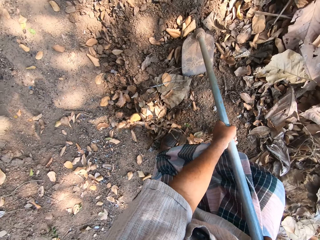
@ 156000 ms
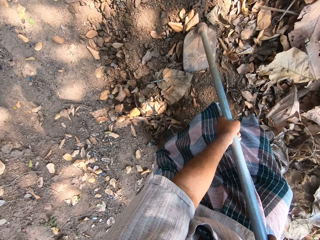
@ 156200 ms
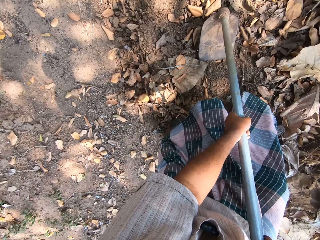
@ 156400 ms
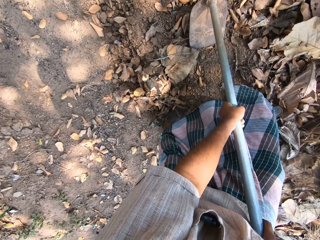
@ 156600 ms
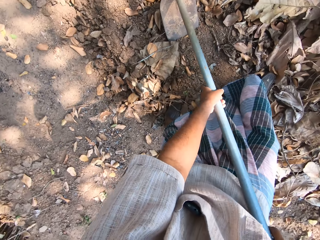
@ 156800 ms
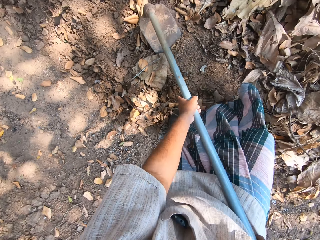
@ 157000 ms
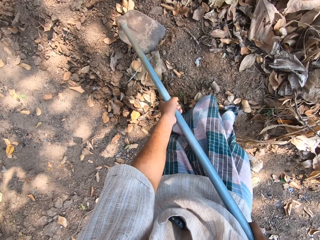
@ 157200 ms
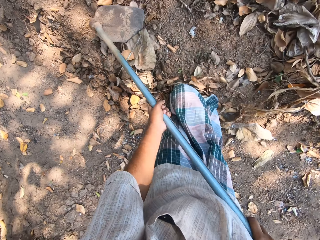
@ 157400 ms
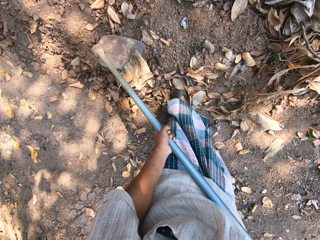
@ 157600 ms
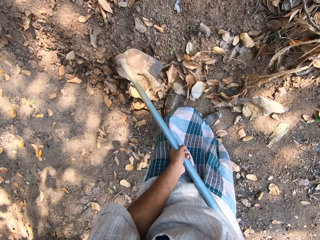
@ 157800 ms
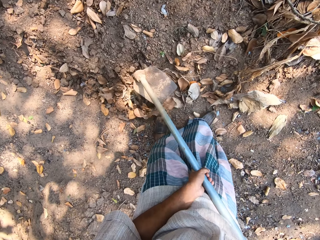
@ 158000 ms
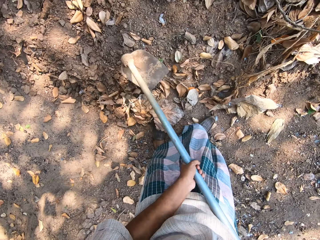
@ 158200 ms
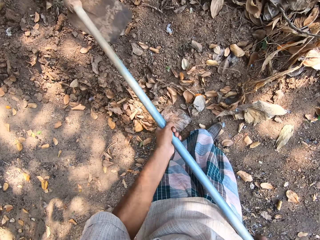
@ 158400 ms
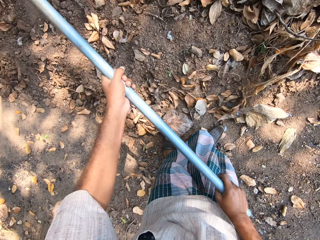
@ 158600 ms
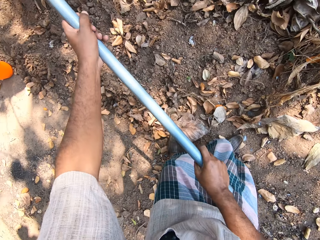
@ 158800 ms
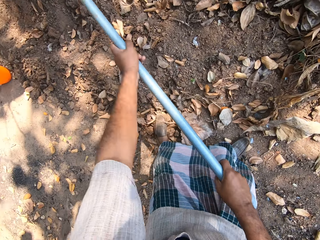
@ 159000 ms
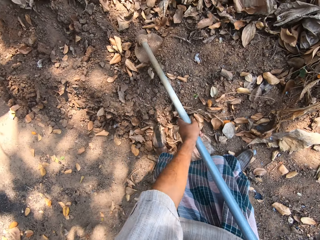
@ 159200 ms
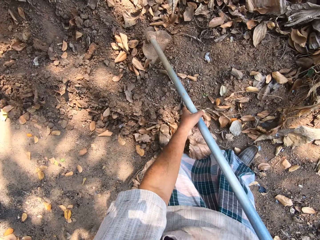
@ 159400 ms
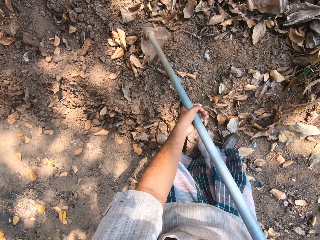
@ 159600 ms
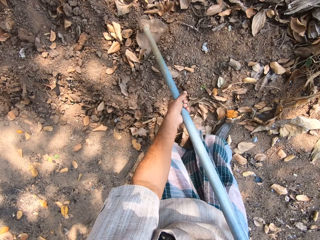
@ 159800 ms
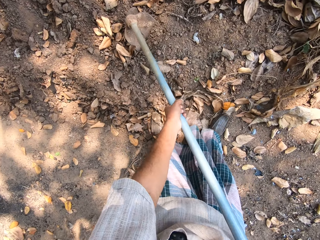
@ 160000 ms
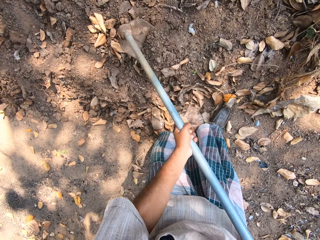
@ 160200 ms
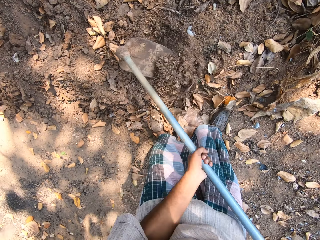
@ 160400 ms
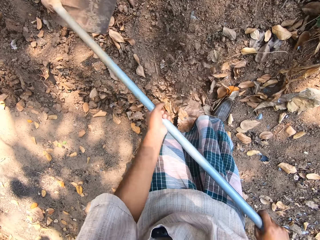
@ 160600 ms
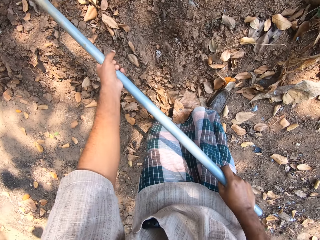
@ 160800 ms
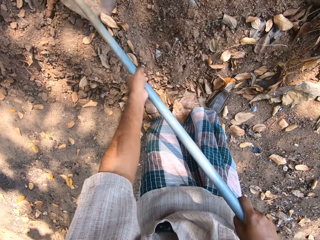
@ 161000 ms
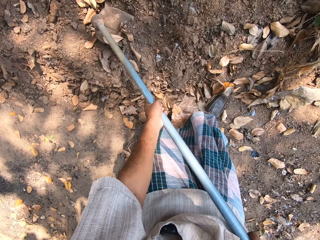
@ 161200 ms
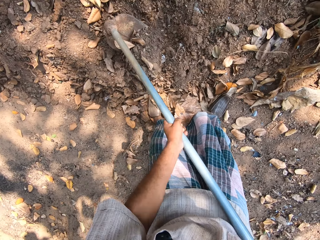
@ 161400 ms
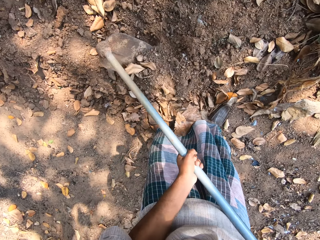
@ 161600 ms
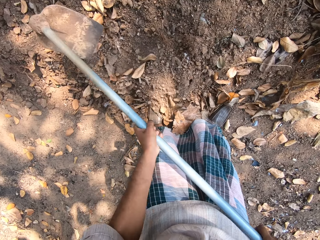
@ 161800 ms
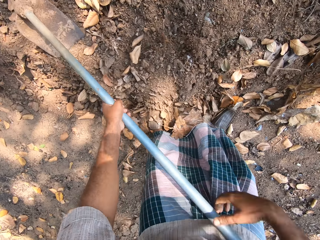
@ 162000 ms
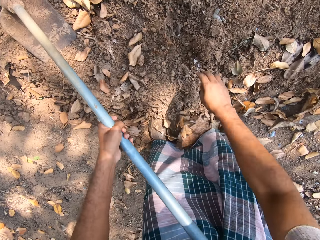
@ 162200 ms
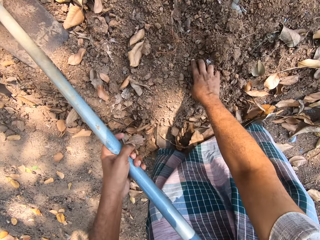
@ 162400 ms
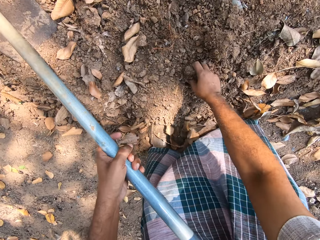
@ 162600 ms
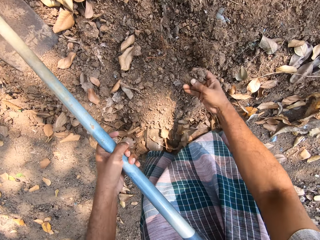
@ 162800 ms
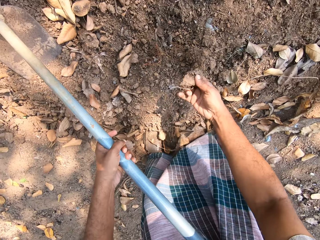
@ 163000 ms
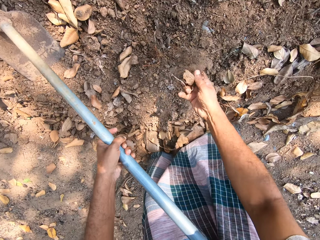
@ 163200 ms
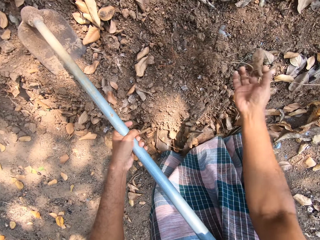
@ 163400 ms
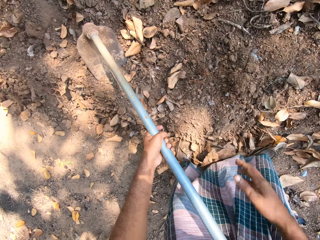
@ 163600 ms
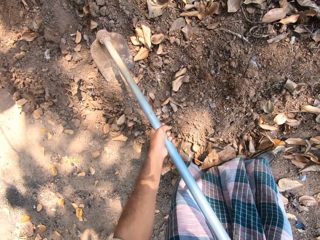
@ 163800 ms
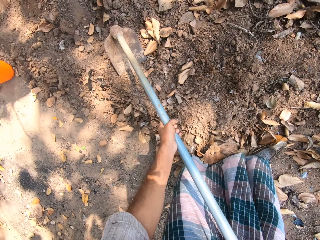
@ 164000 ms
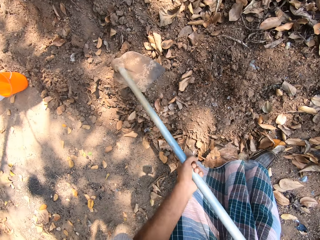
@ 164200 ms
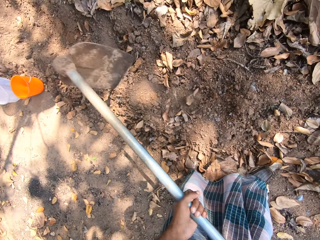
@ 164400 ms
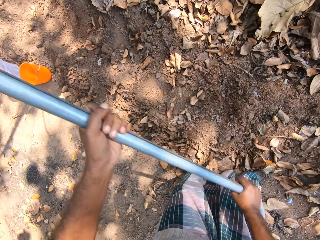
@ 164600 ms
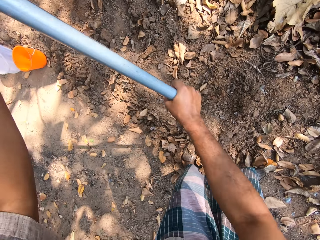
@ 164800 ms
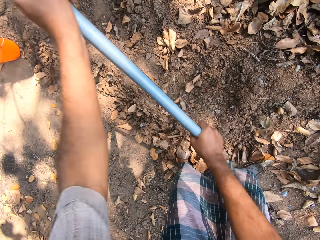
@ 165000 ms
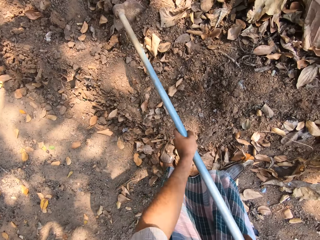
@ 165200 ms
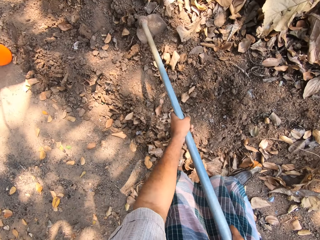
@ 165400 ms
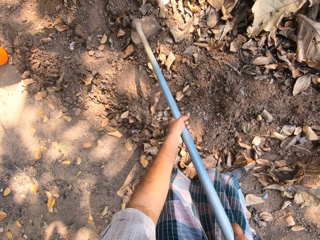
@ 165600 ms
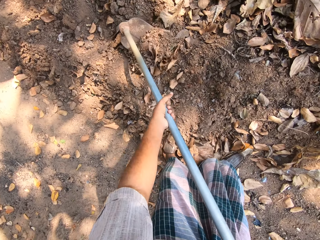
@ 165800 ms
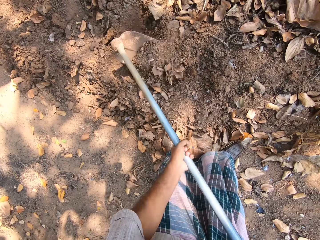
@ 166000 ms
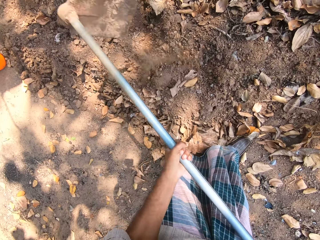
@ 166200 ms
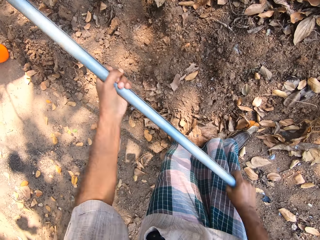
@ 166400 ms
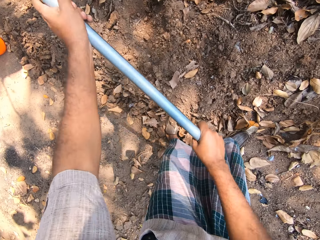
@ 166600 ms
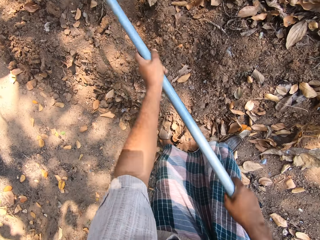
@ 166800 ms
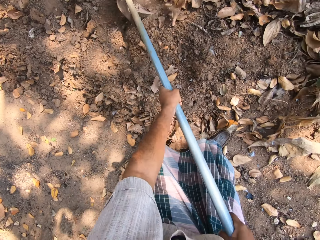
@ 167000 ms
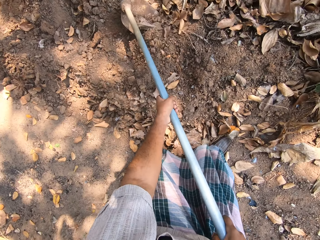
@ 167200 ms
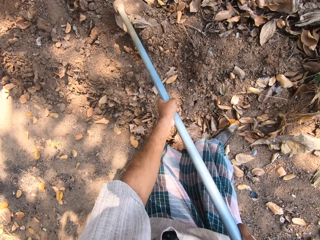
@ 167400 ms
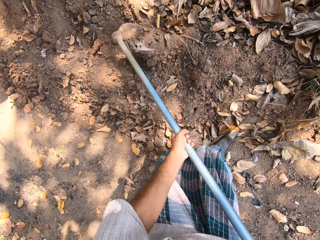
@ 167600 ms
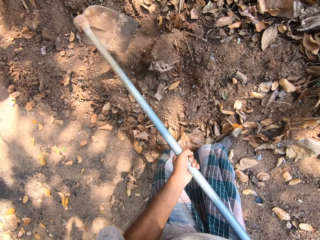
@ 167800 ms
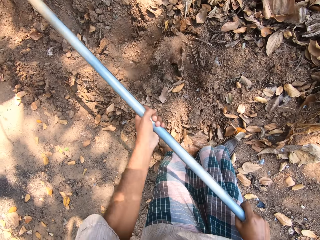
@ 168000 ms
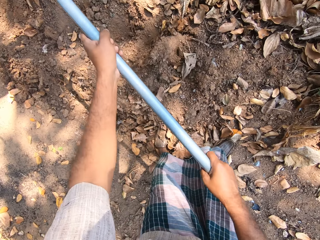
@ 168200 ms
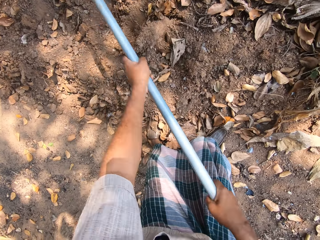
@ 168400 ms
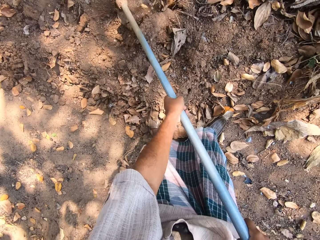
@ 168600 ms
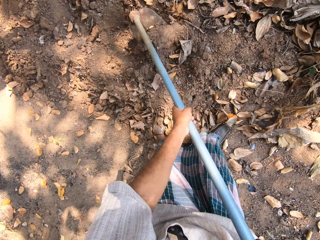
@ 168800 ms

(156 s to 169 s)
The camera wearer digs a hole in the floor with the hoe in both hands. He takes a stone from the floor with his right hand. He presses the stone in his right hand. He throws the stone in his right hand on the floor. He digs a hole in the floor with the hoe in both hands.

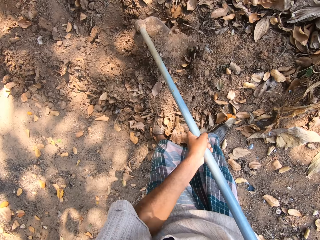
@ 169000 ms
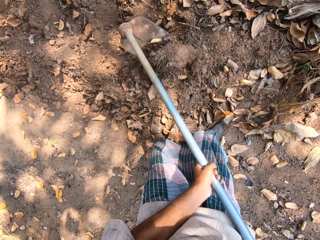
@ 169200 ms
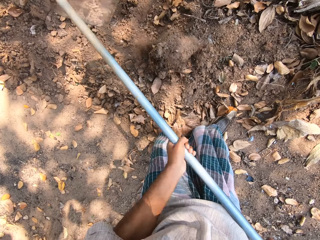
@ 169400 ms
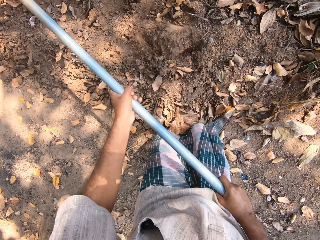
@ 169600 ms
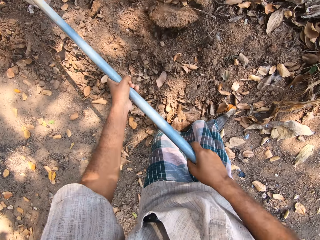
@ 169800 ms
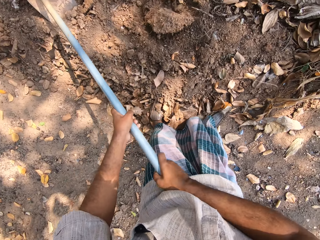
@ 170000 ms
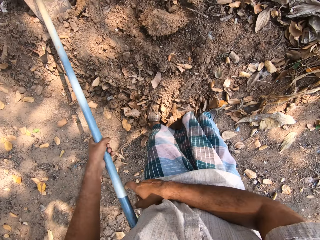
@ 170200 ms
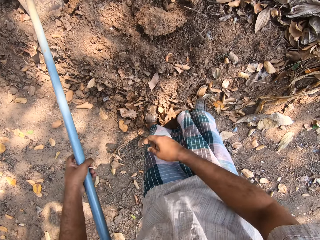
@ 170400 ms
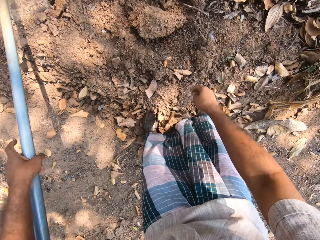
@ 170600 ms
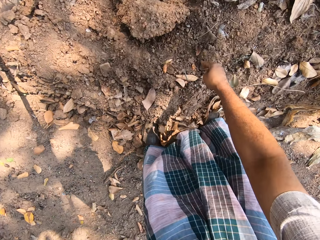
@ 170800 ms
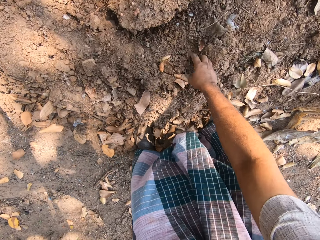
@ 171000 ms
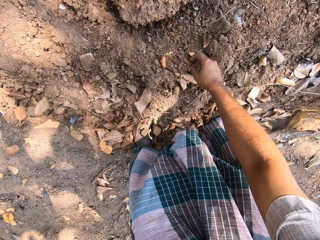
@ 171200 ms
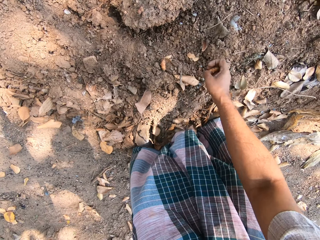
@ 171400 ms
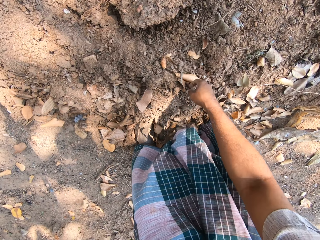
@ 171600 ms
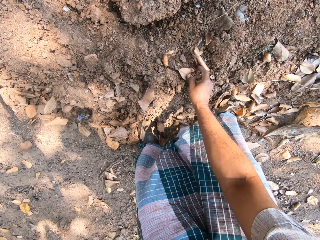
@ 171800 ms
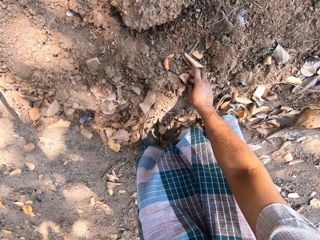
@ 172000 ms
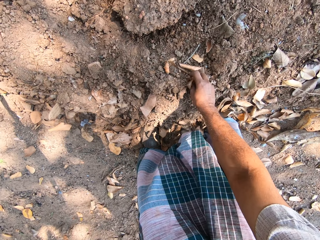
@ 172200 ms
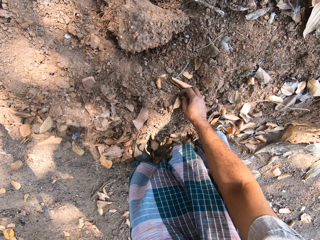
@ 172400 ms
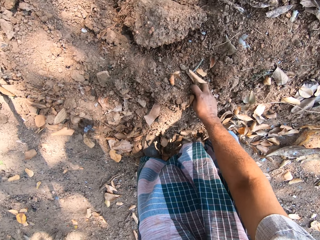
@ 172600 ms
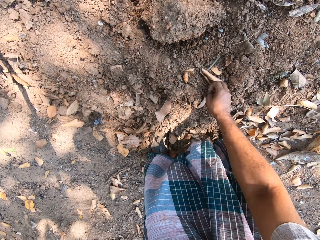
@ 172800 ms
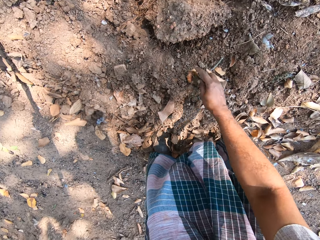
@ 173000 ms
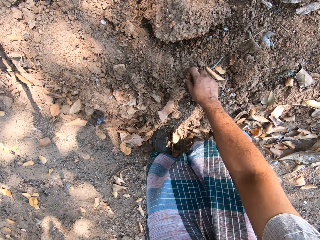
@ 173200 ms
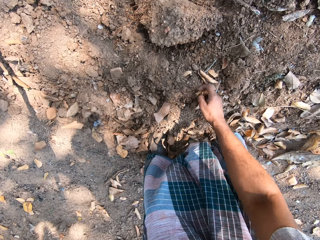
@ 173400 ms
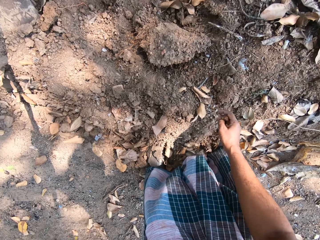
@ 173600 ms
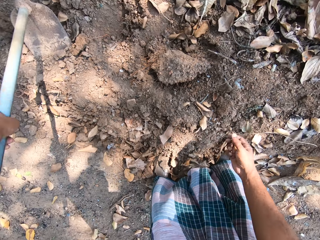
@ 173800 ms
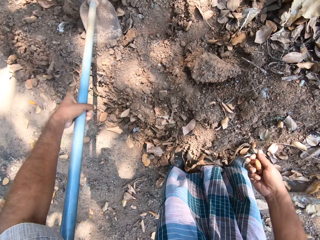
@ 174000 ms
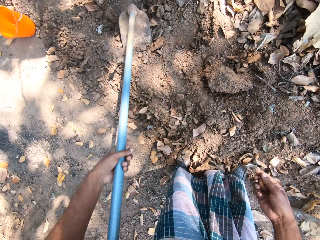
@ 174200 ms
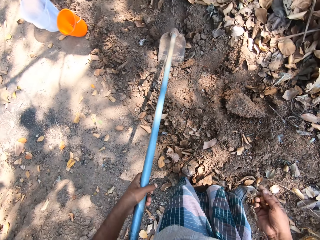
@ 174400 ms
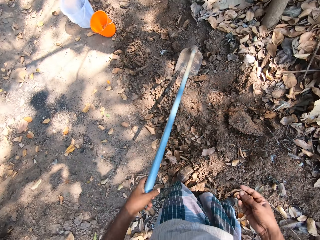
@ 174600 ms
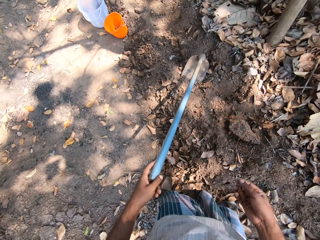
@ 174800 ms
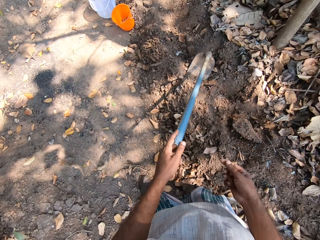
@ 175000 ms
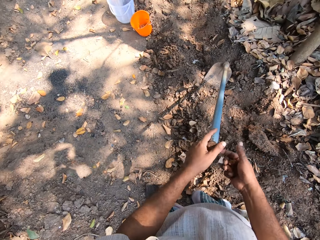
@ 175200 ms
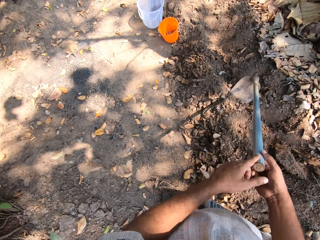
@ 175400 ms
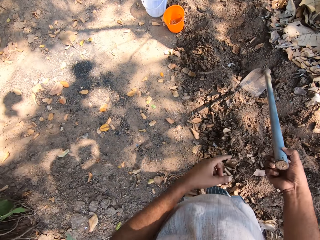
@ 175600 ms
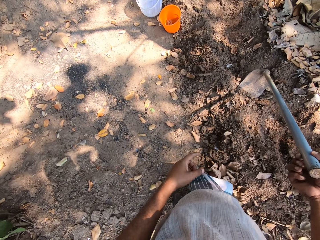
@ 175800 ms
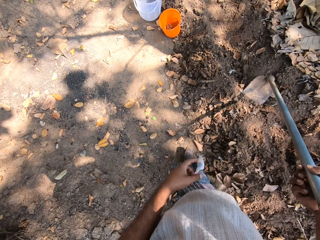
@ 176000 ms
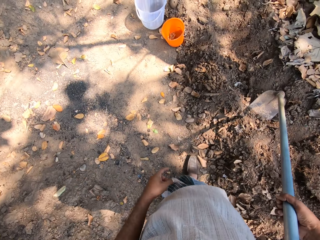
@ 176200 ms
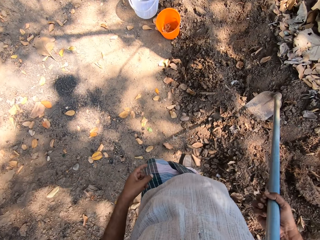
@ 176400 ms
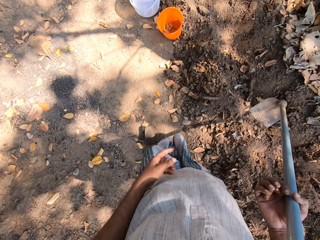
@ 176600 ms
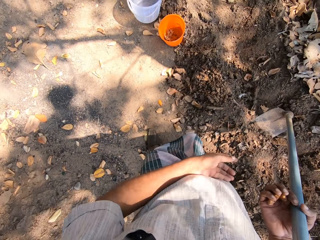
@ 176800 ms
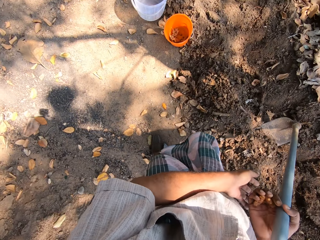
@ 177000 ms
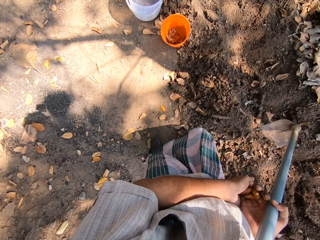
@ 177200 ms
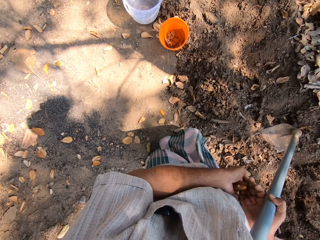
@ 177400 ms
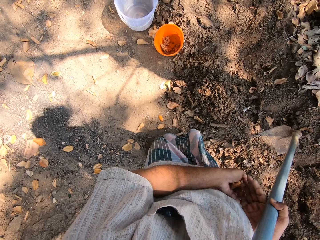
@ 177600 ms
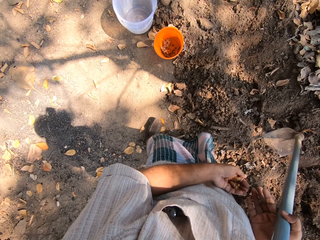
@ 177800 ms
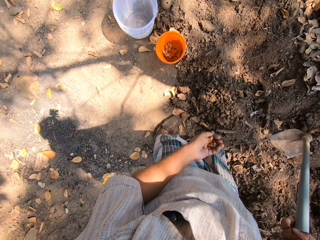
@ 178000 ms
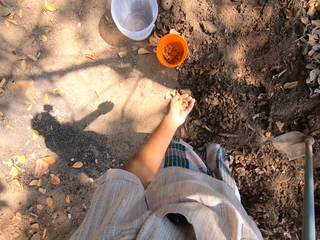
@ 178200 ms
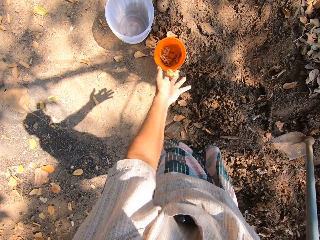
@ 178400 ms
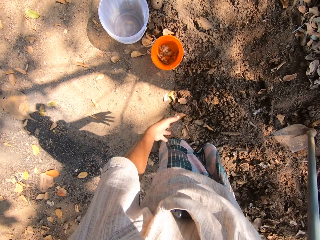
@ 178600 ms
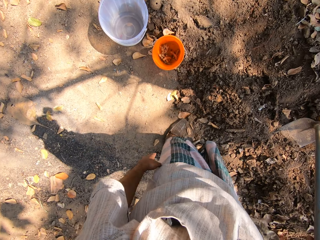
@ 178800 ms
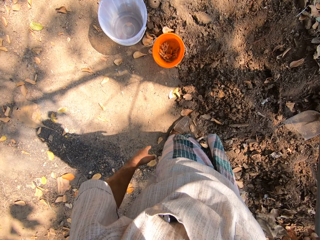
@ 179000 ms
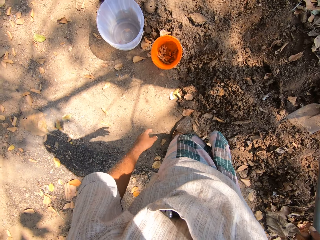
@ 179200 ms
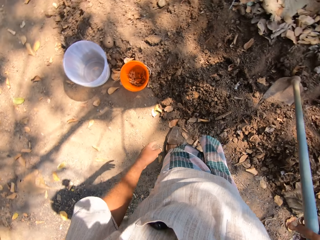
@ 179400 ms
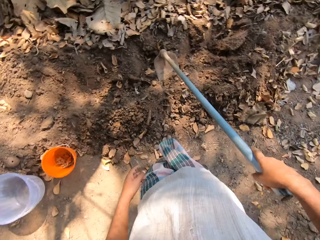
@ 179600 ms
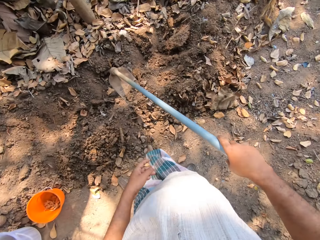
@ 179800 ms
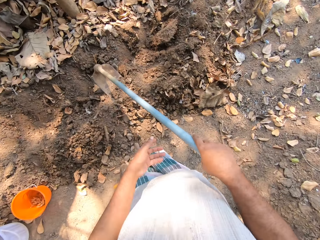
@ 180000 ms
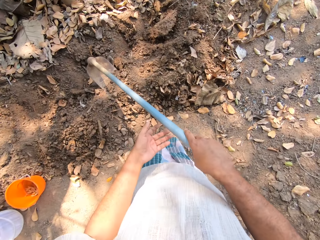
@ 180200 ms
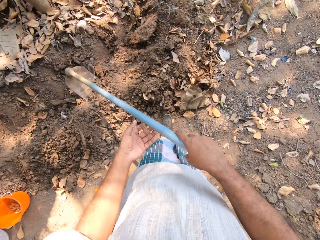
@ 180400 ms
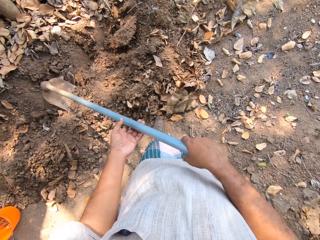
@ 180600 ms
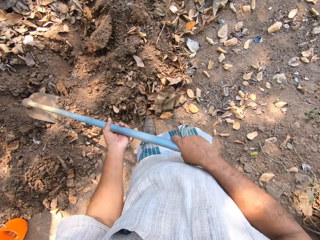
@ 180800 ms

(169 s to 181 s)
The camera wearer takes some ginger from the floor with his right hand. He passes the hoe from his left hand to his right hand. He walks around the garden. He passes the ginger from his right hand to his left hand. He holds the ginger in his left hand. He throws the ginger in his left hand in the bowl or bucket on the floor.
